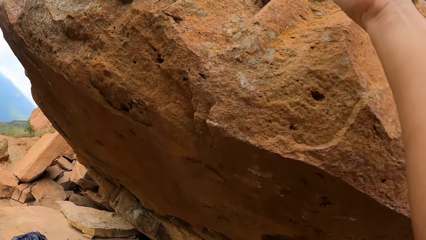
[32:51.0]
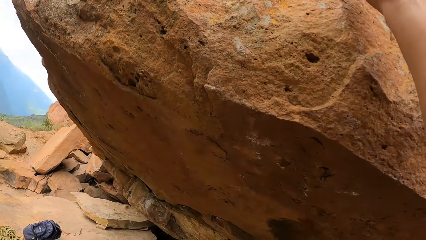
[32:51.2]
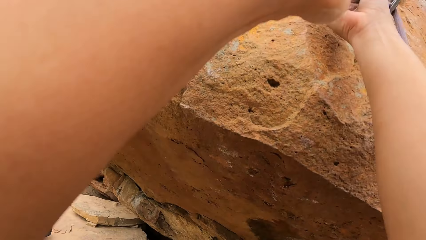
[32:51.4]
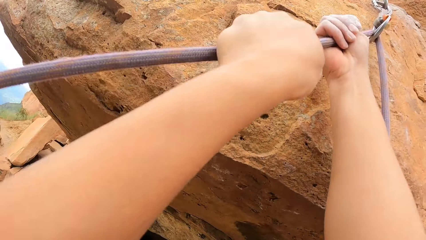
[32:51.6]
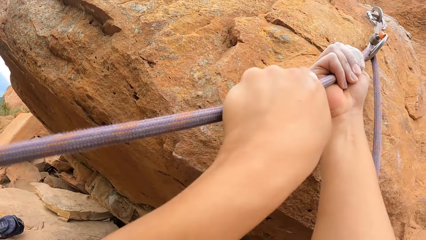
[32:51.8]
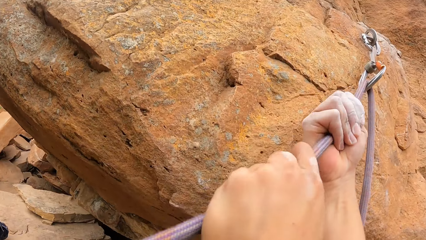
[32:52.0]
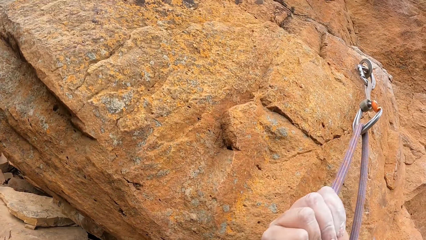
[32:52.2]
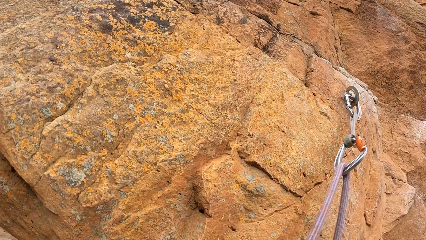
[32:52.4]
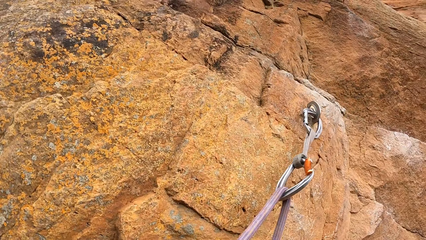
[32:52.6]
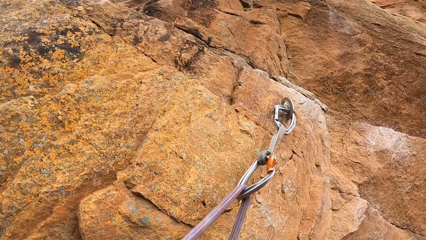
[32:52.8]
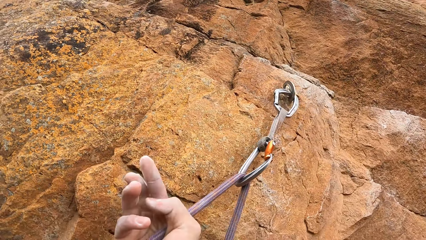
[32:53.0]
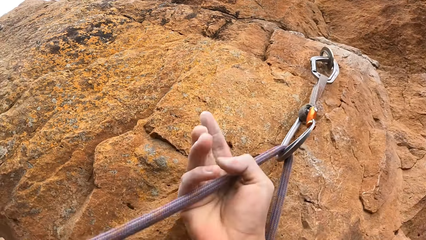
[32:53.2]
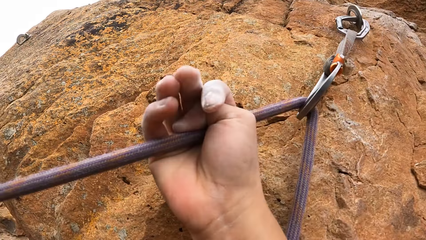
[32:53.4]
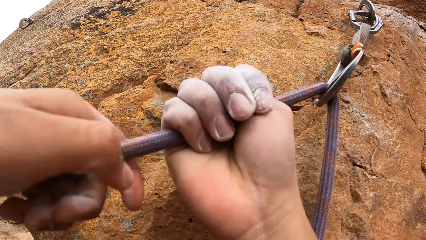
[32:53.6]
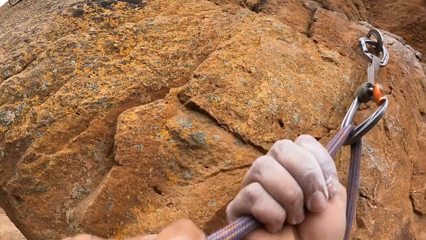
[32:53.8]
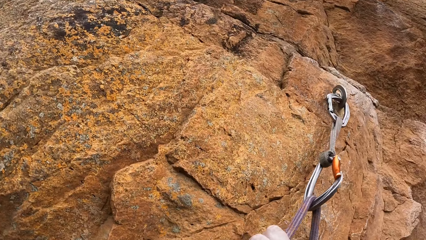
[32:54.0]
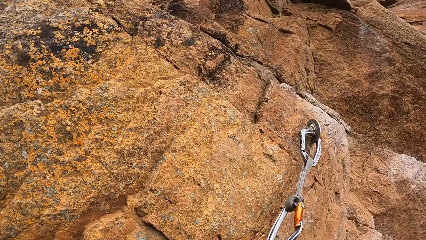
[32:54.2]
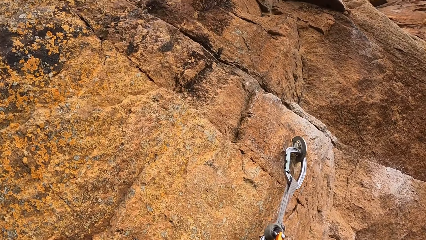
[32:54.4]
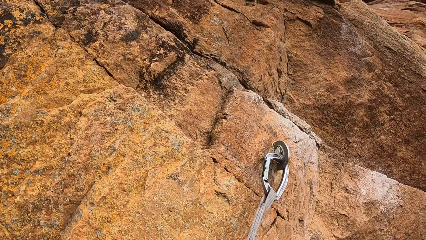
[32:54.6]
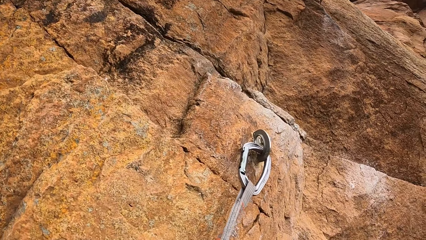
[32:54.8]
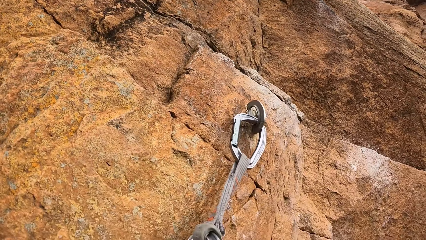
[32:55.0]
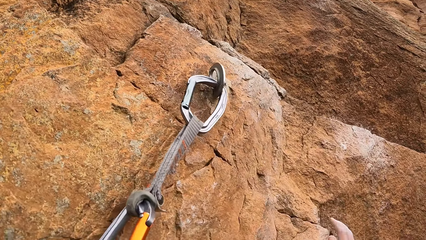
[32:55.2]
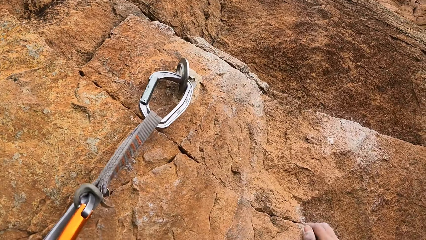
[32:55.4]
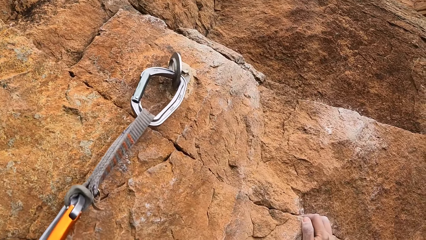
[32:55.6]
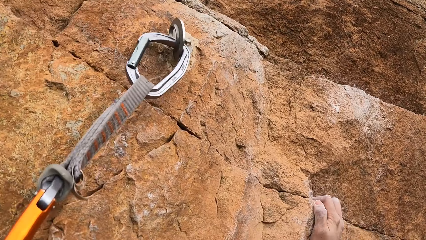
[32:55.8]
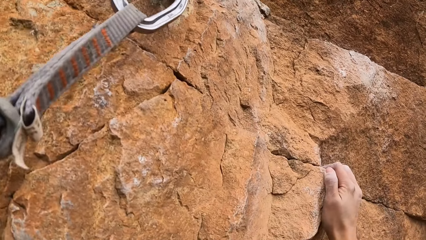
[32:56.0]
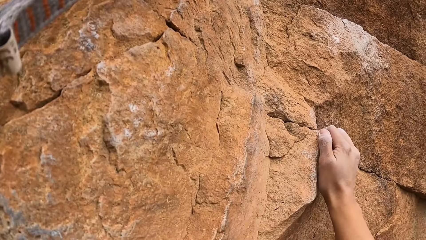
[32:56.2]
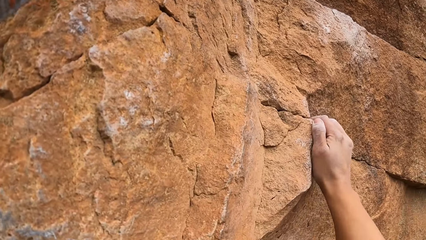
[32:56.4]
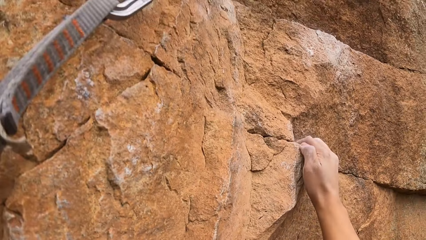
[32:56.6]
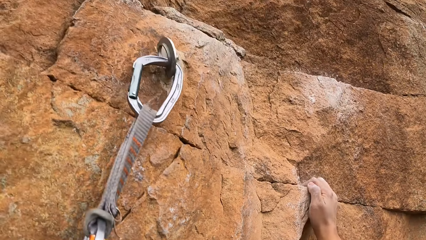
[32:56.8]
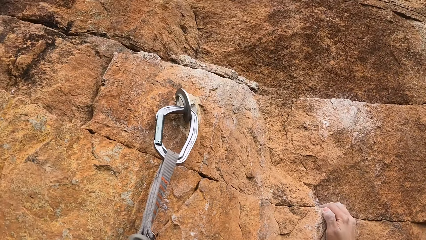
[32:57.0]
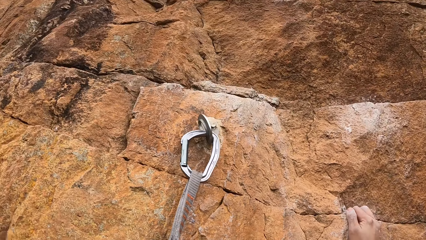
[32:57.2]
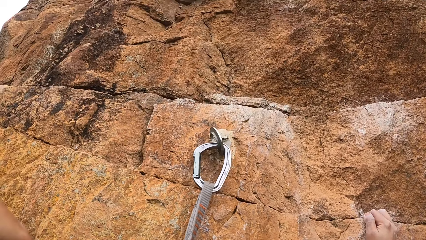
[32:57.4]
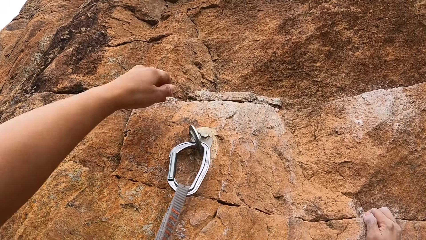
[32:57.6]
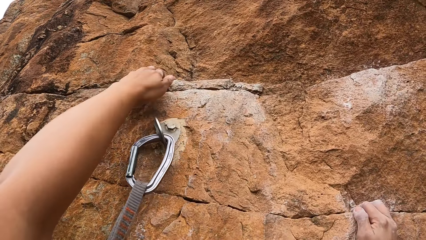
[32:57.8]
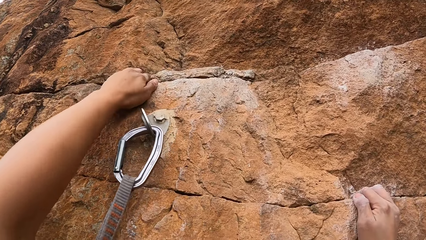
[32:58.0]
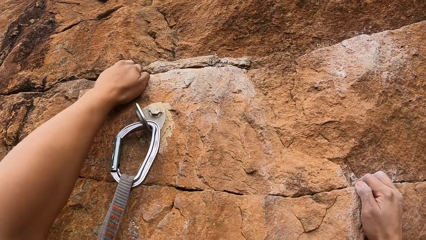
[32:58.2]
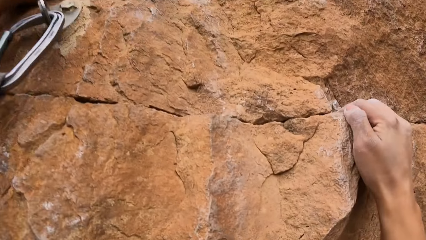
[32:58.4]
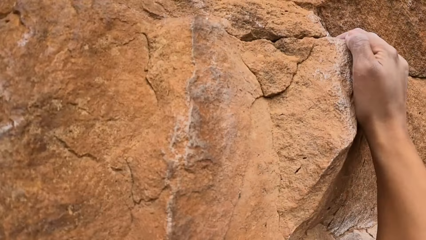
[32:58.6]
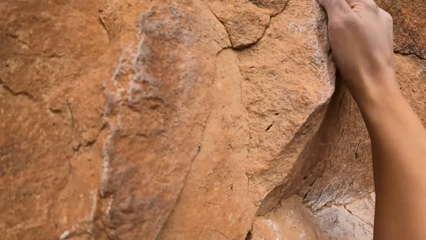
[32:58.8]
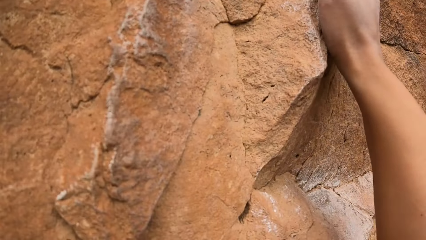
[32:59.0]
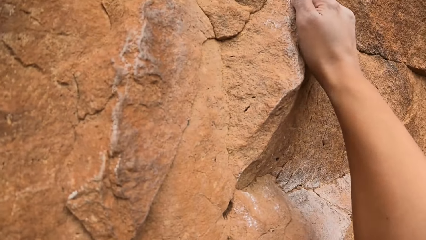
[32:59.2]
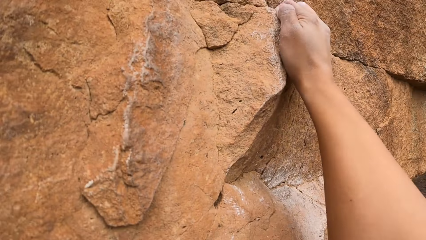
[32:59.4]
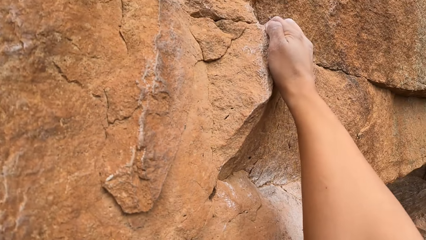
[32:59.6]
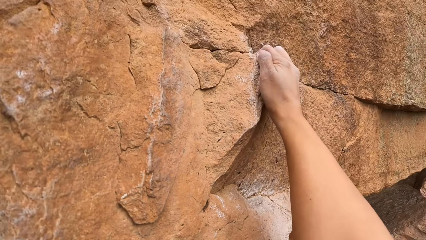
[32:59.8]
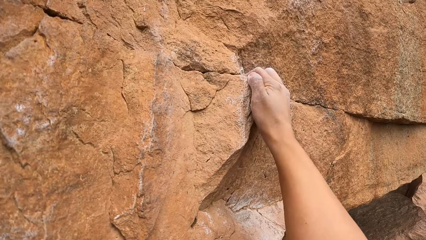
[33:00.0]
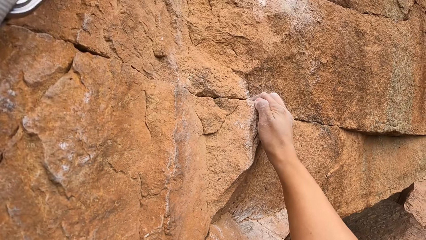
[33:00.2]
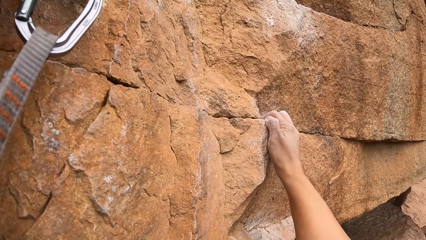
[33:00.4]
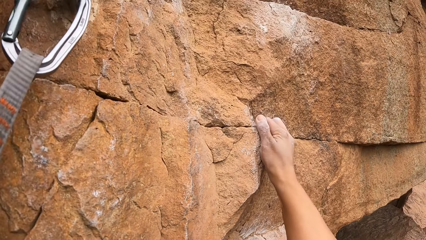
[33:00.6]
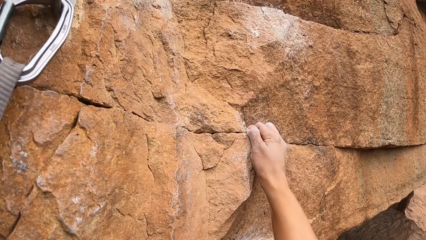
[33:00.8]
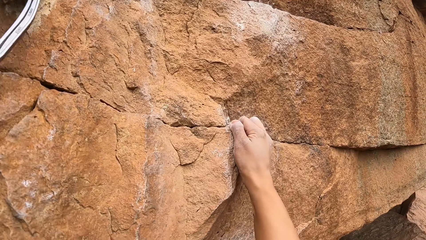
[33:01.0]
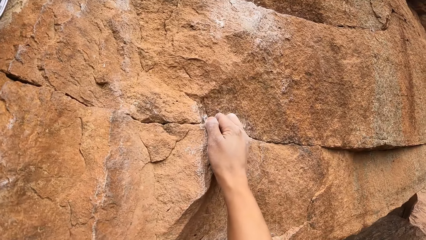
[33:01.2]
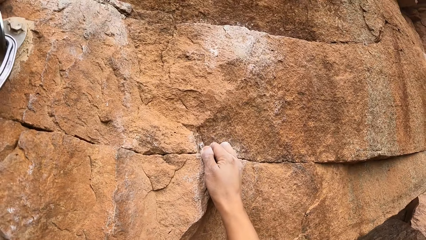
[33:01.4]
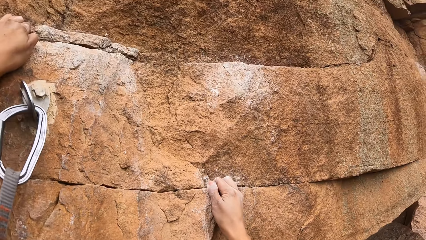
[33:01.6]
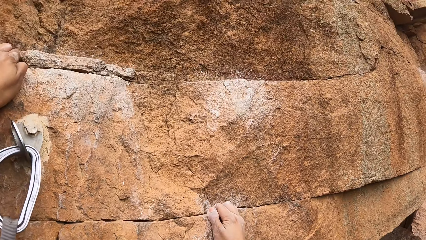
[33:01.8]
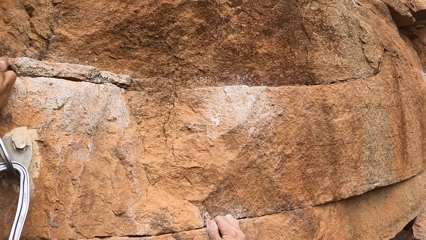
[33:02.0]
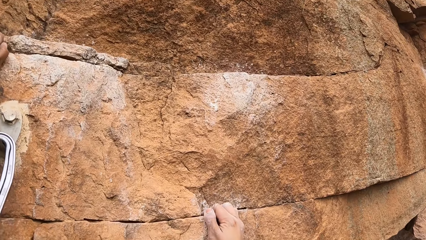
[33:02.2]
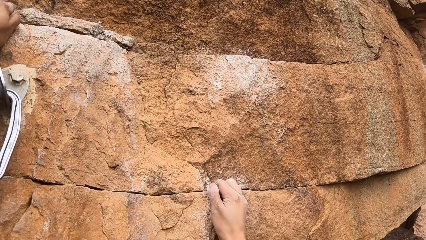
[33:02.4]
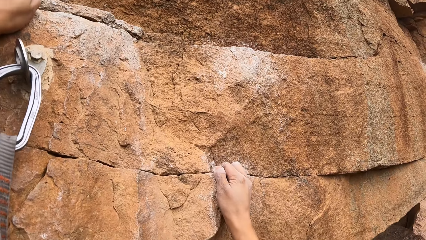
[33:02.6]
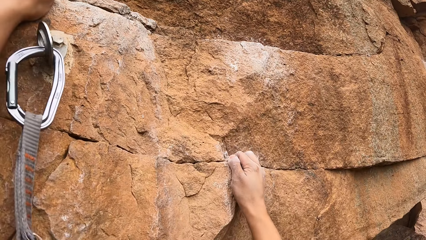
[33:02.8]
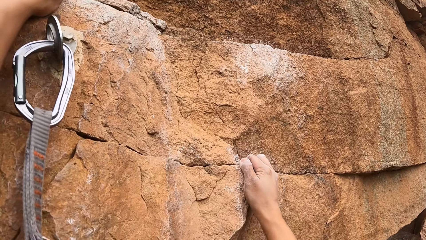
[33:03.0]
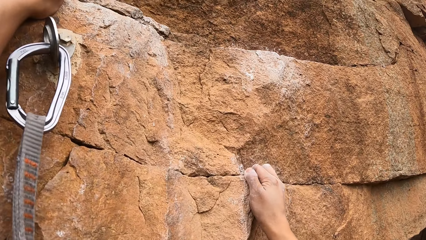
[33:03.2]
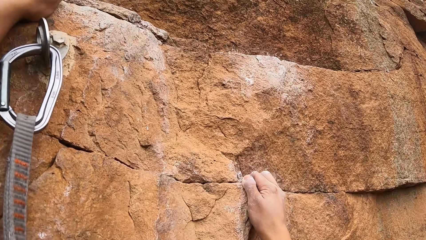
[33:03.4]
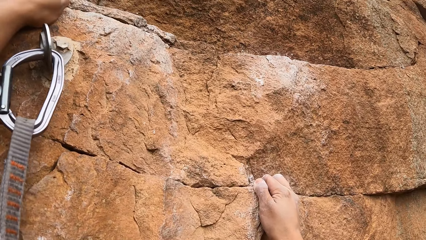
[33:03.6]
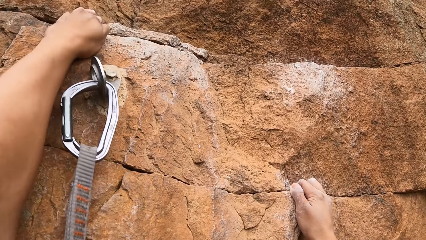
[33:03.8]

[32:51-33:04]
The camera wearer pulls the rope with both hands. They climb the rock. They hold the rock with the right hand. They hold the rock with the left hand.

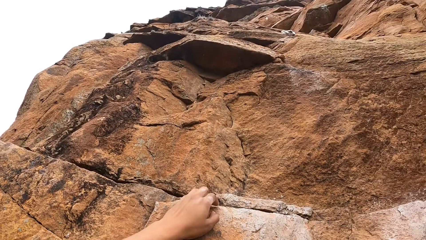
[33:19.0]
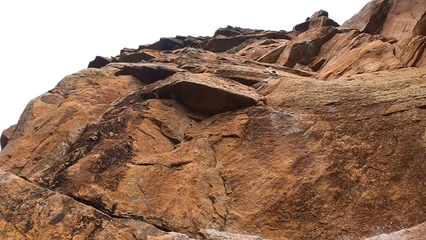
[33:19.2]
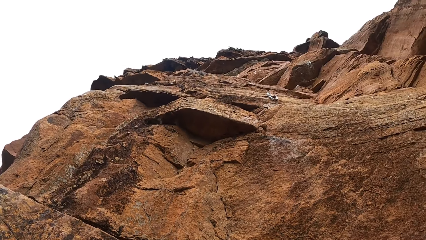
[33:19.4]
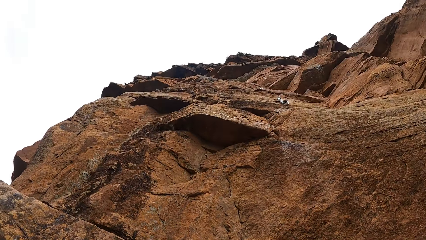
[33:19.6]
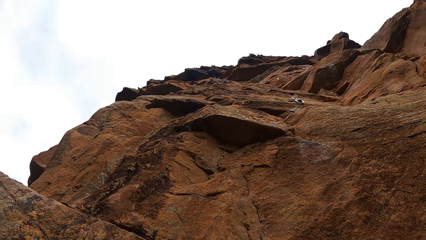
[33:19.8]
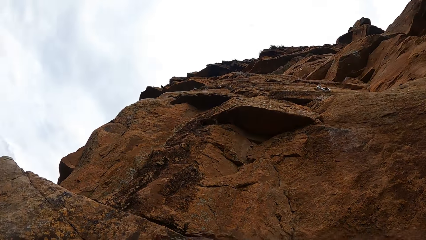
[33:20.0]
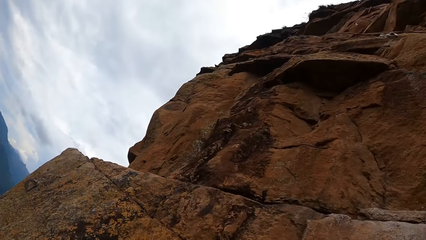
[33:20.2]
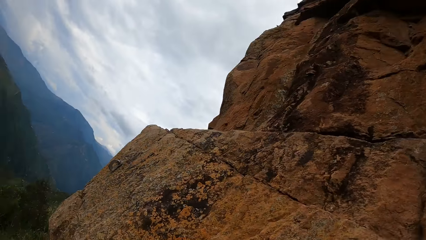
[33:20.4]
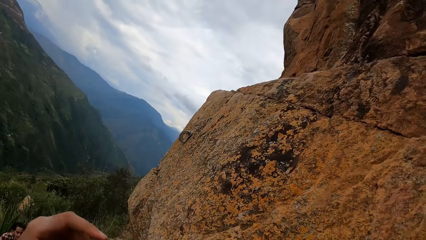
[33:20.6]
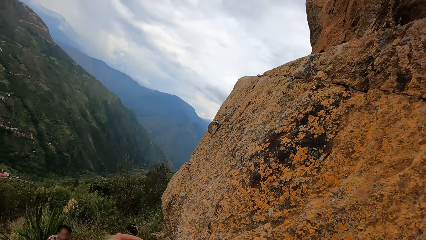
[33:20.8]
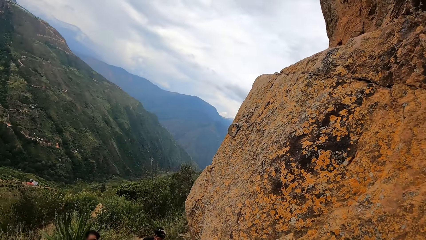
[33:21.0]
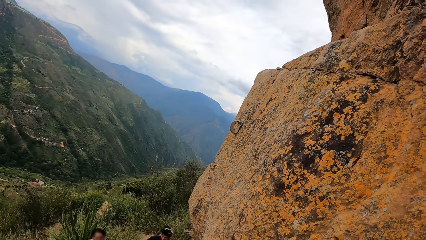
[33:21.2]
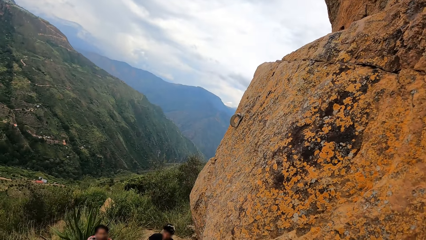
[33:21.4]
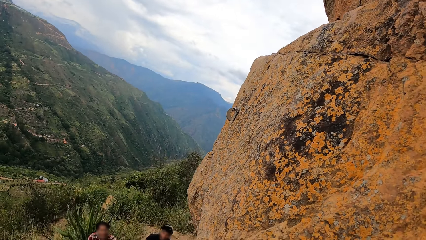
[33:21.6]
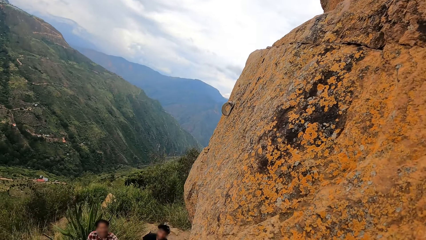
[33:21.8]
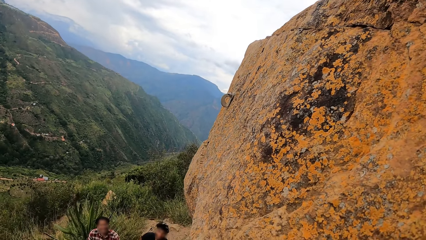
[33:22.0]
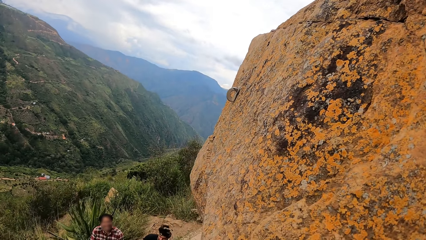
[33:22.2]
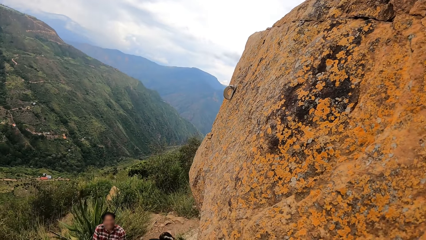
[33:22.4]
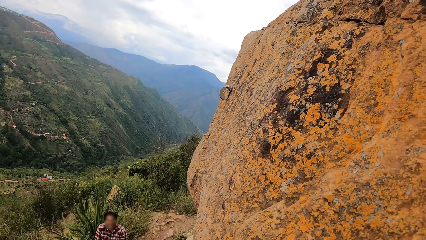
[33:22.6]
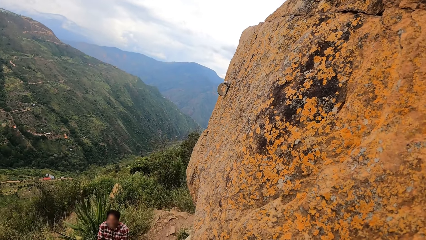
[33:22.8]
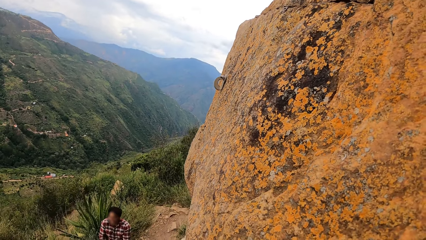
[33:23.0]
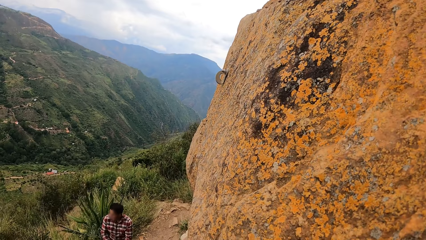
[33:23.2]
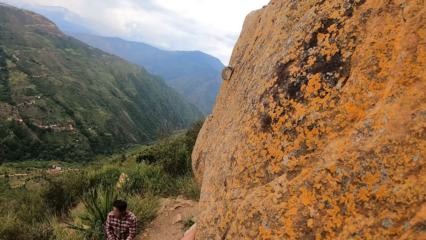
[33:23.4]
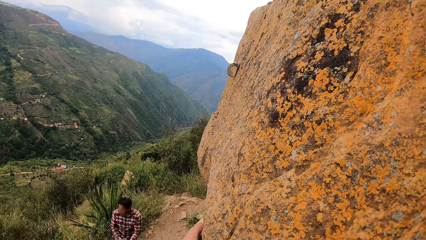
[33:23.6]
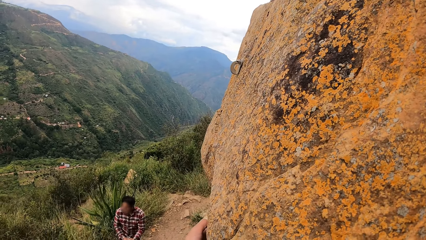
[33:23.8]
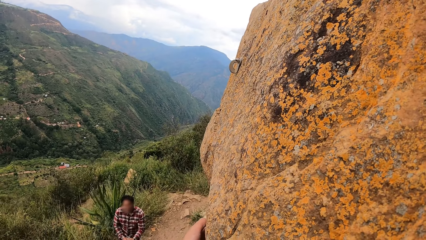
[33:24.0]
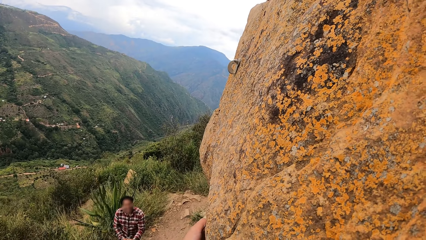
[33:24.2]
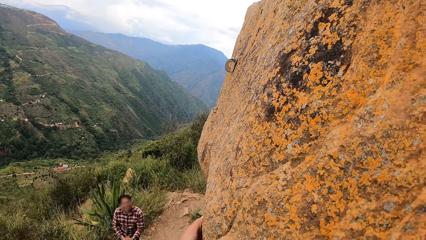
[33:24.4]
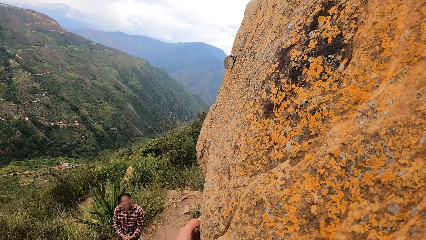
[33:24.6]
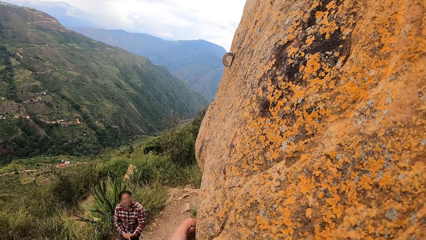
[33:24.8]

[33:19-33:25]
The camera wearer looks at a man.
